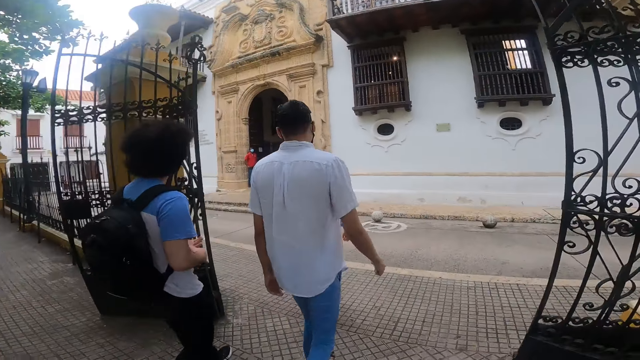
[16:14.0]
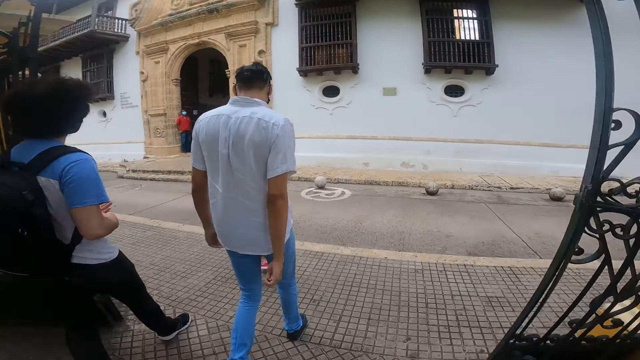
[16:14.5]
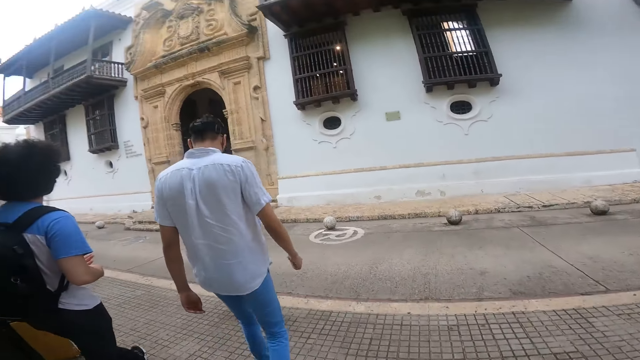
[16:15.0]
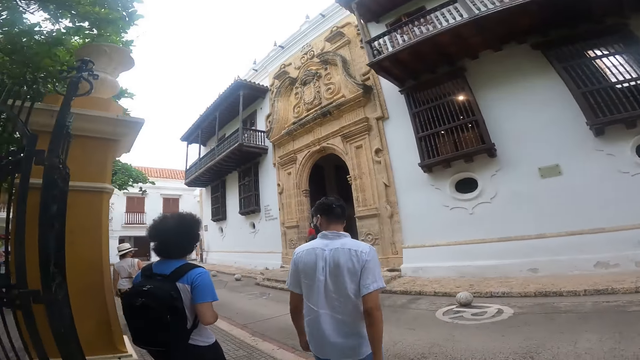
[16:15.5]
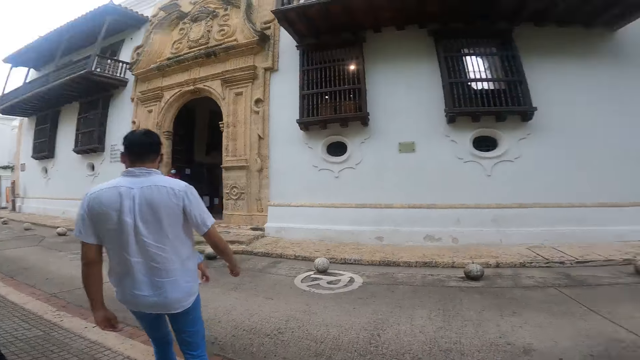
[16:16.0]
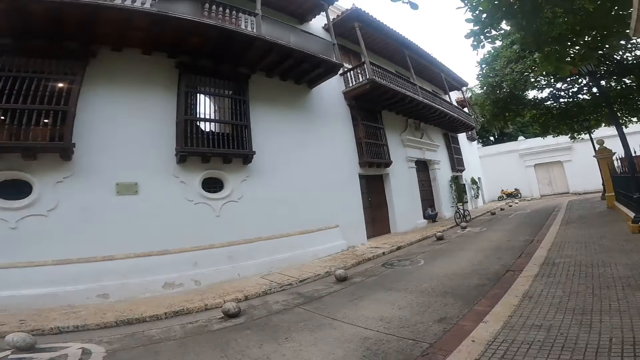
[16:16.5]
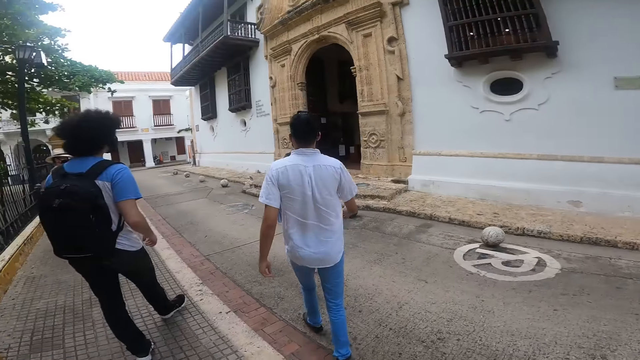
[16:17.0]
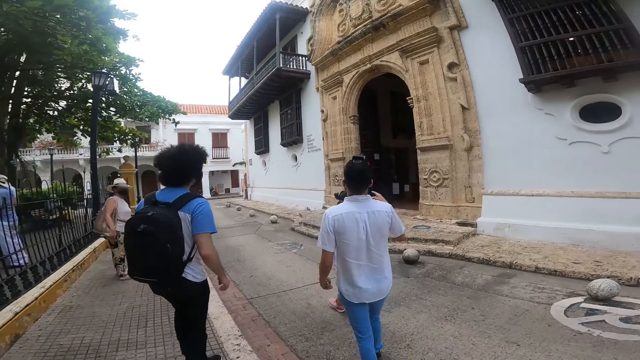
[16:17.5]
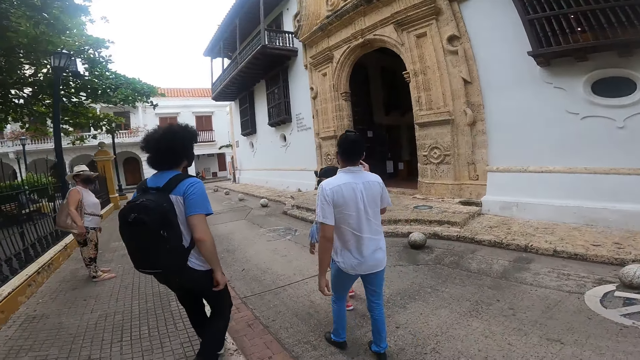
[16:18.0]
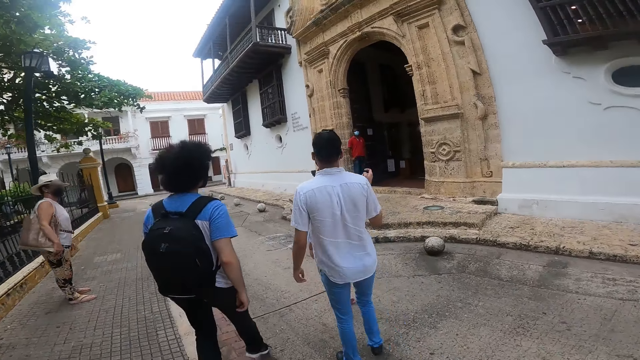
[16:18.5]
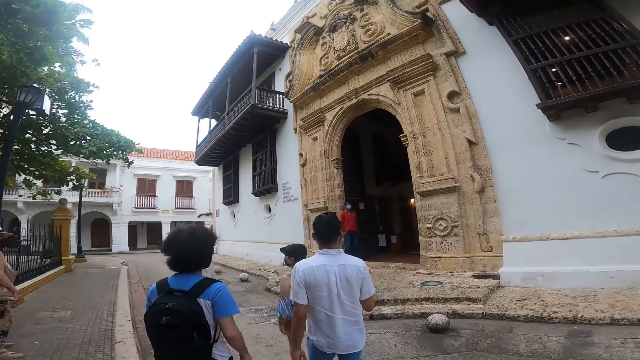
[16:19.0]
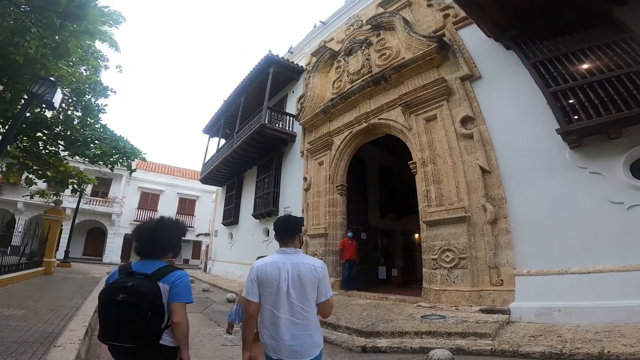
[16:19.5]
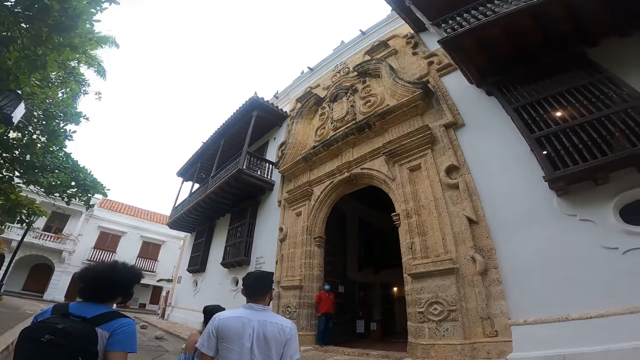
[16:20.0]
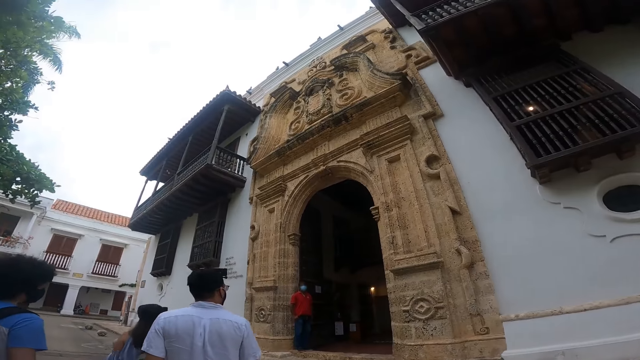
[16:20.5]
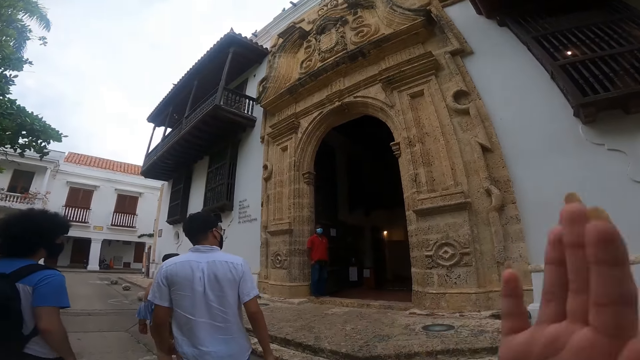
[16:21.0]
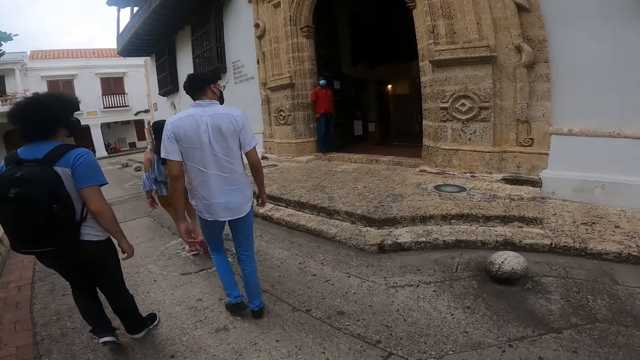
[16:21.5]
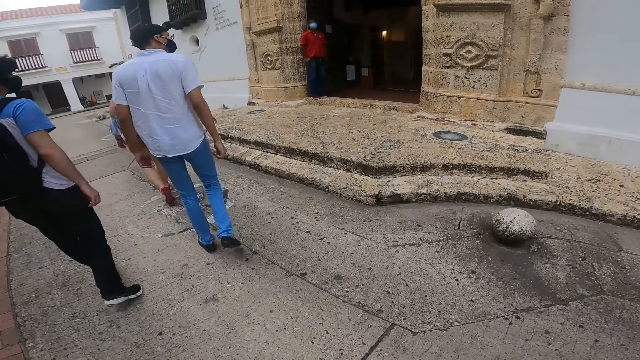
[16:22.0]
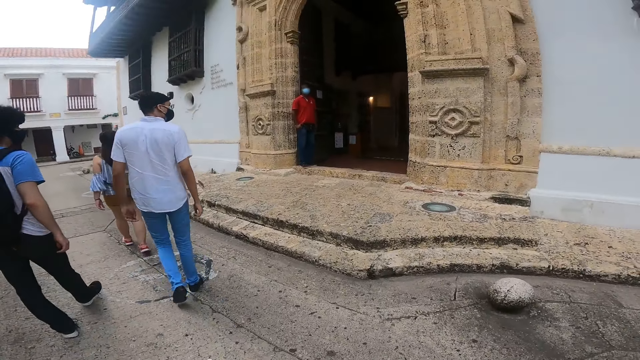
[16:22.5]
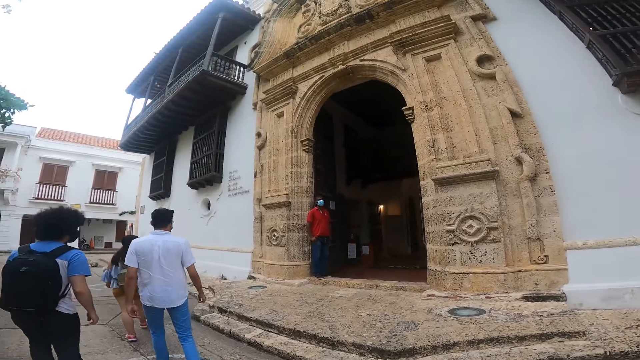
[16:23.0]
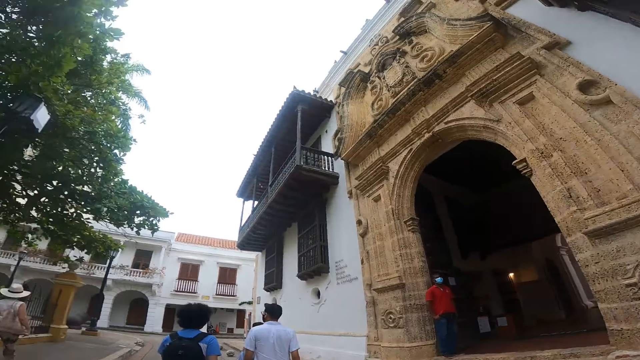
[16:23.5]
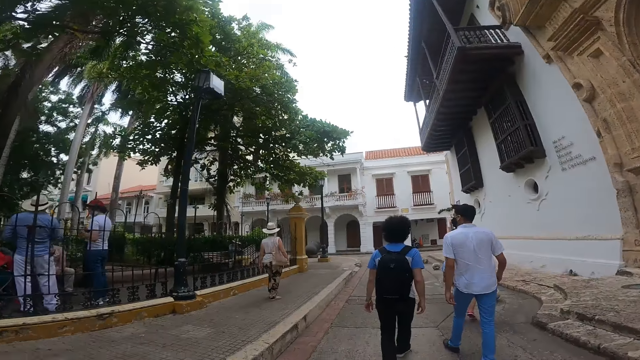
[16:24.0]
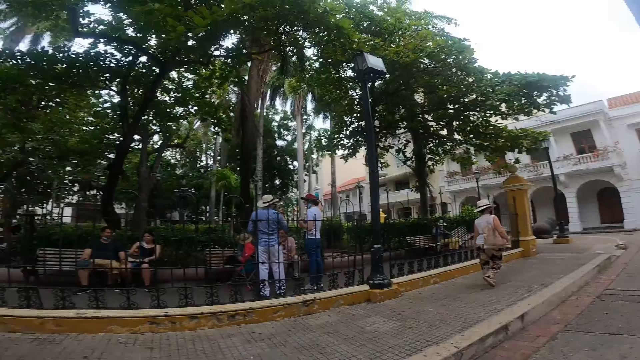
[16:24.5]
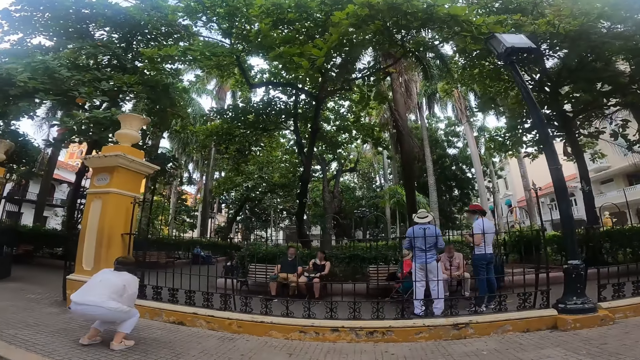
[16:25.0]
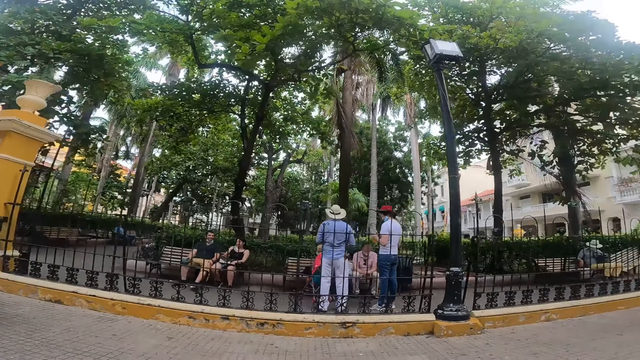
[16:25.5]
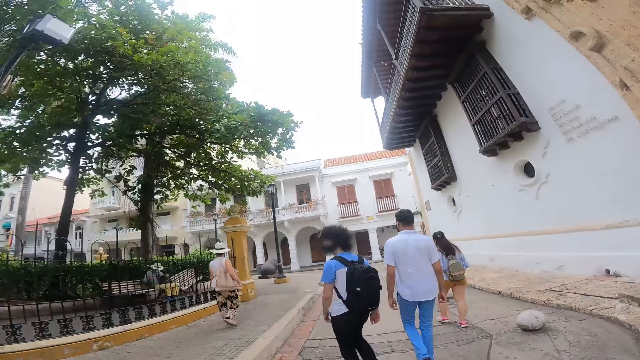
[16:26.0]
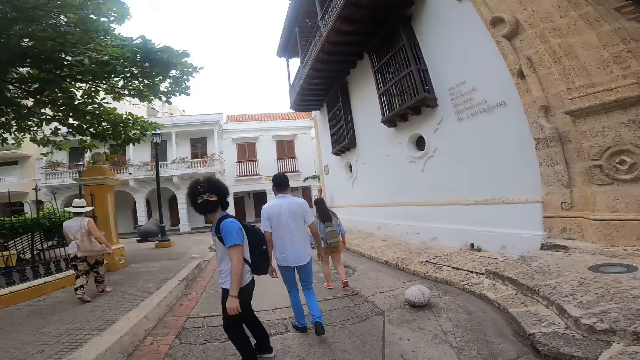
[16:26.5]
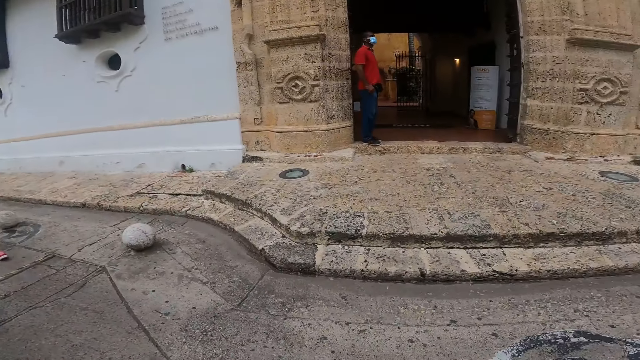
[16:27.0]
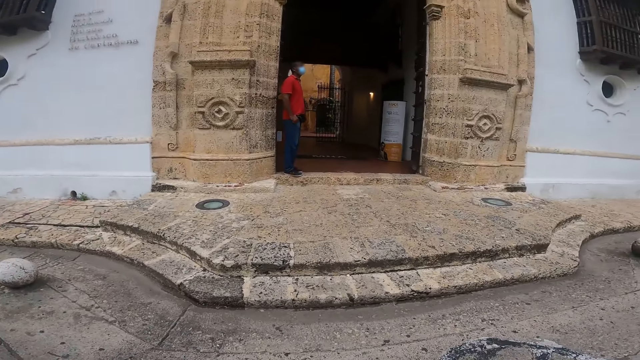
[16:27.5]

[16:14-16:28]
A man and another man walk out of a gate of the compound. The camera wearer walks out of the gate of the compound. The man, the other man and the camera wearer walk down a street. The camera wearer moves a hand. She touches her face with her right hand. She moves around. A woman bends down.

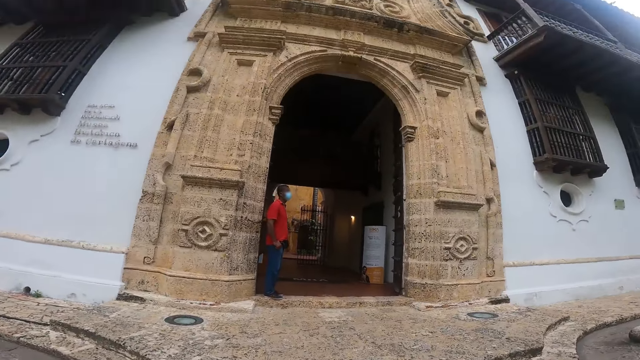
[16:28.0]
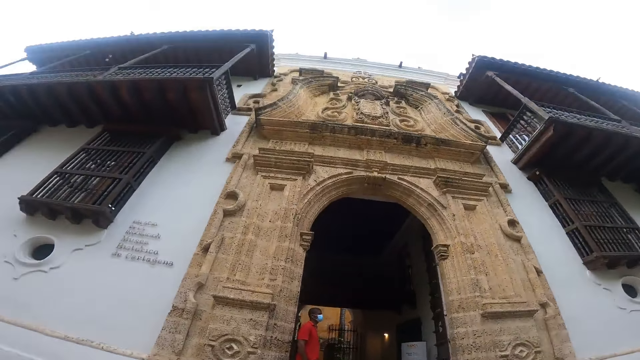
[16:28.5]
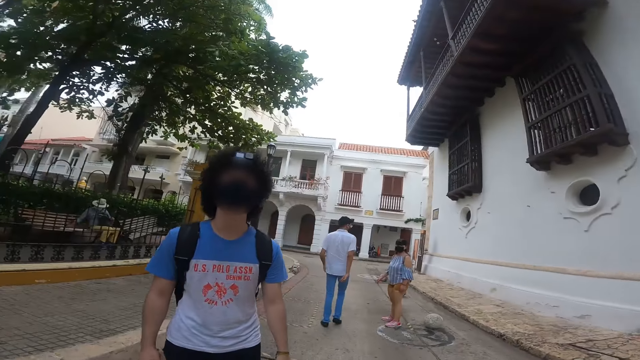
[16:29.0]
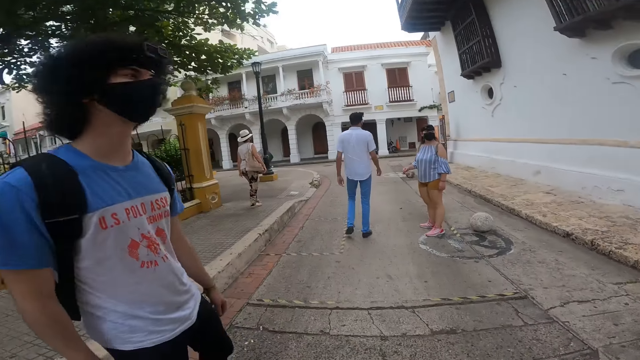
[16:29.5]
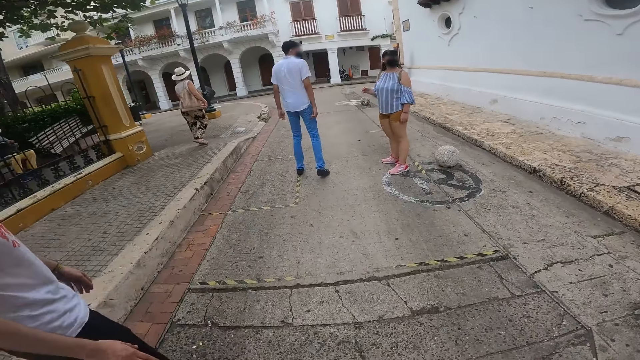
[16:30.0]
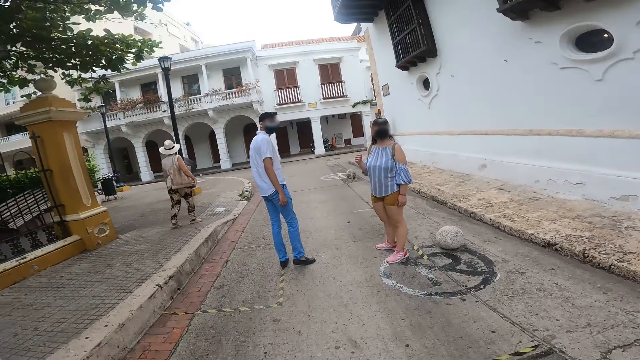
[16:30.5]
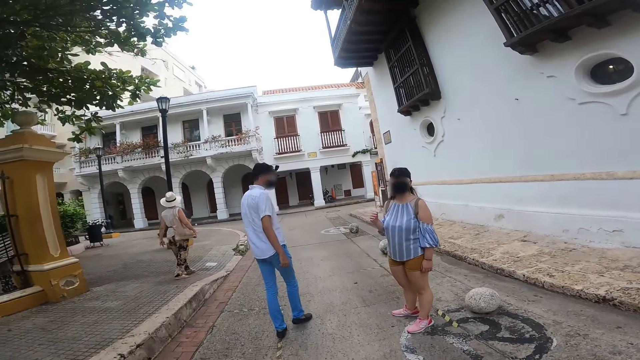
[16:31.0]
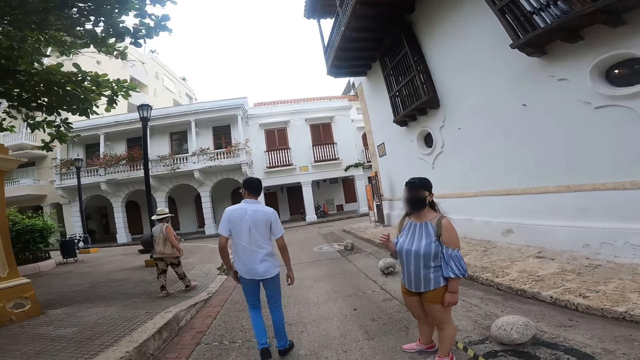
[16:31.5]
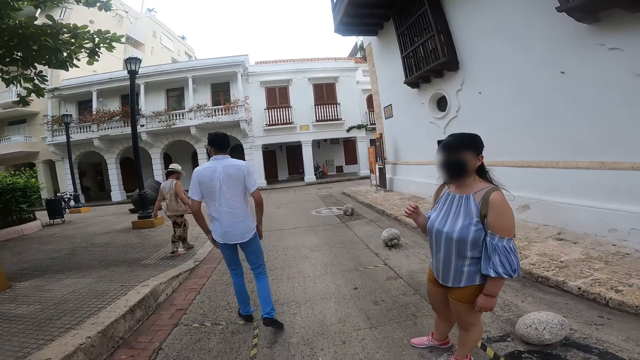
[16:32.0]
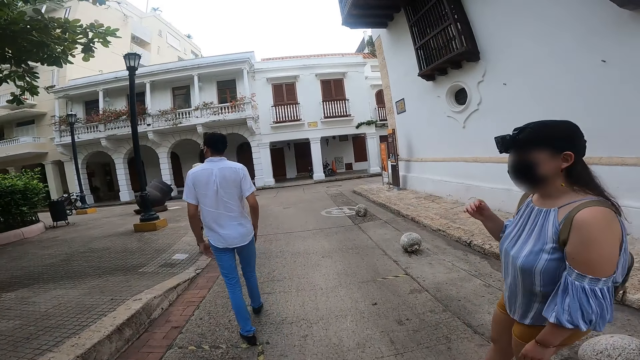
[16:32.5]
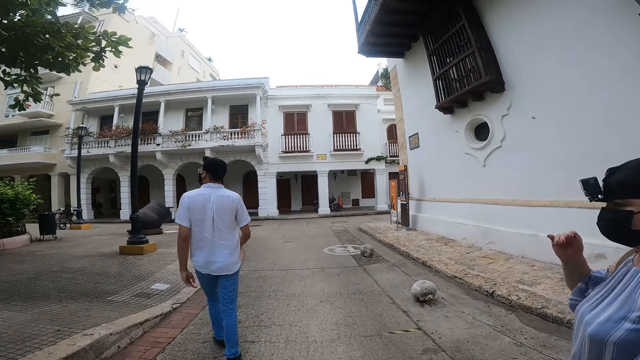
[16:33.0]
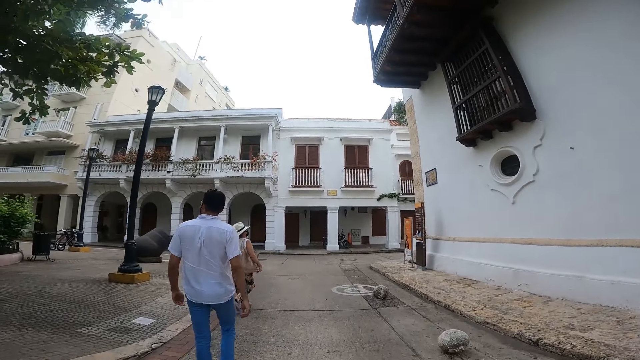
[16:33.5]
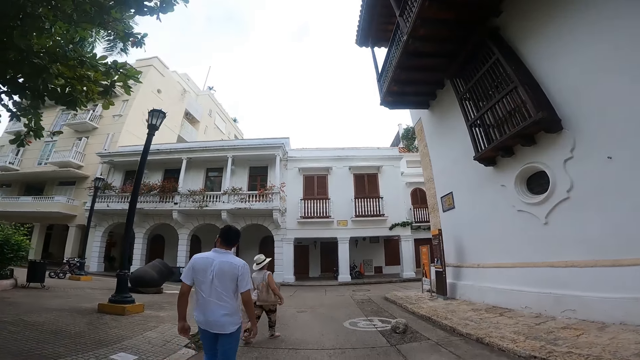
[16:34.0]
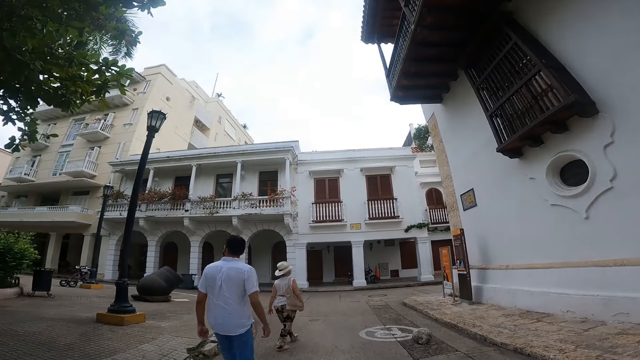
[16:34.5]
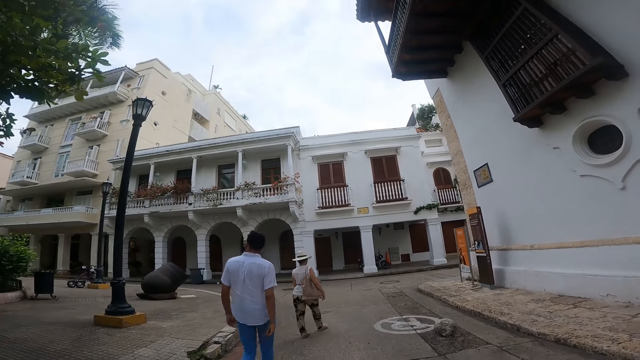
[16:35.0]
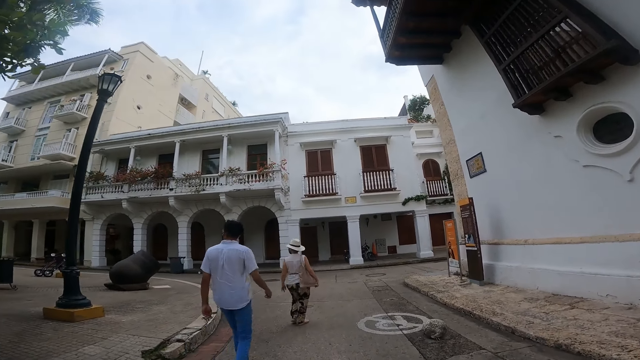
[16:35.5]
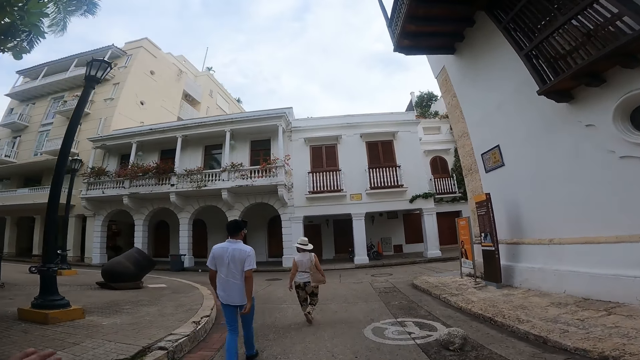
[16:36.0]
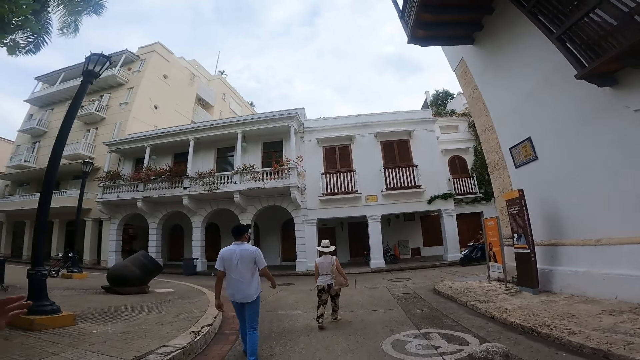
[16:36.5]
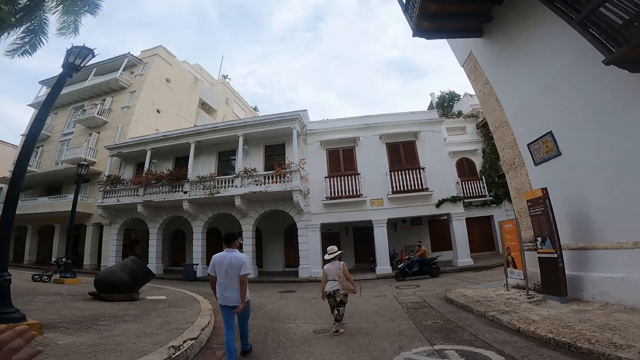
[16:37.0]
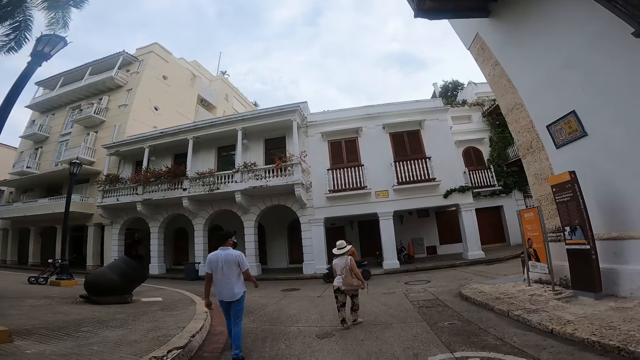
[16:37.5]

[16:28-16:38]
A man interacts with a woman. Another man interacts with the camera wearer. He touches his lap with his left hand. He touches his lap with both hands. The woman touches her face with her right hand.
